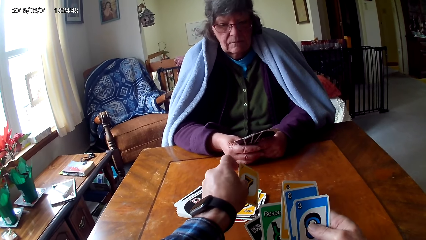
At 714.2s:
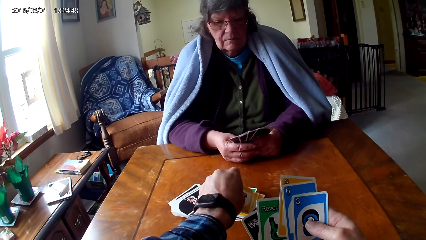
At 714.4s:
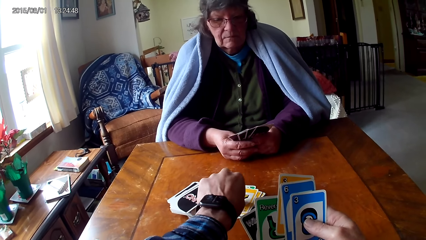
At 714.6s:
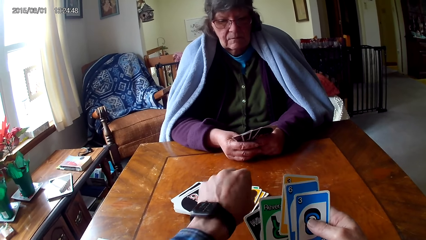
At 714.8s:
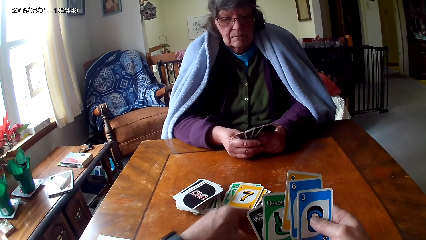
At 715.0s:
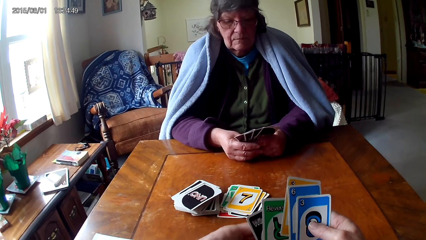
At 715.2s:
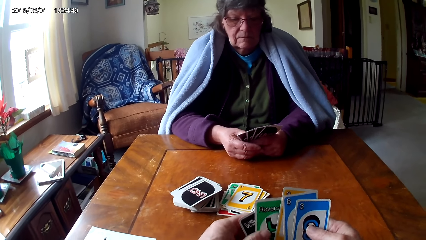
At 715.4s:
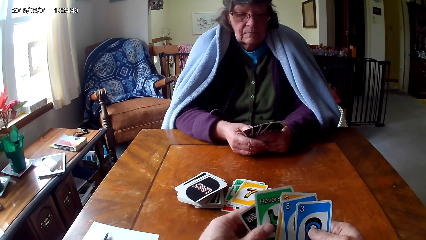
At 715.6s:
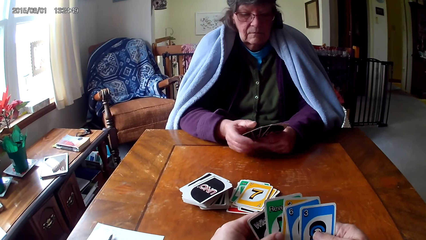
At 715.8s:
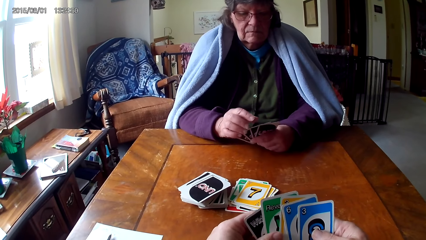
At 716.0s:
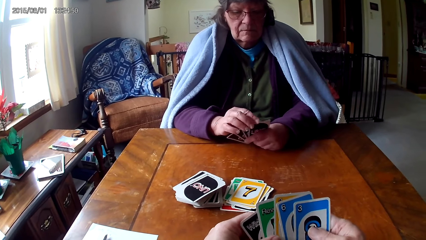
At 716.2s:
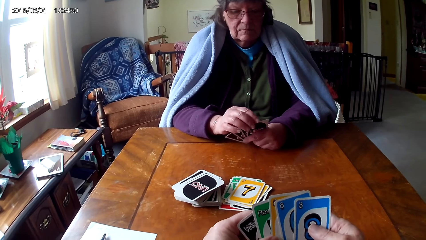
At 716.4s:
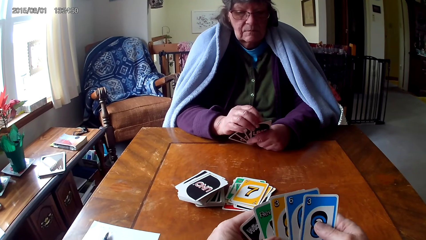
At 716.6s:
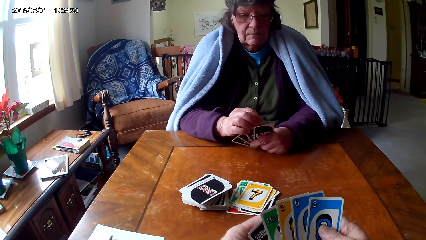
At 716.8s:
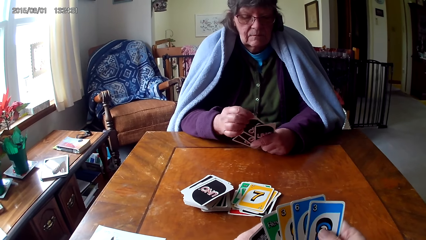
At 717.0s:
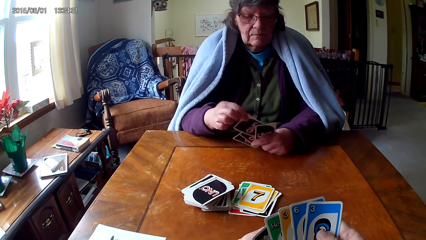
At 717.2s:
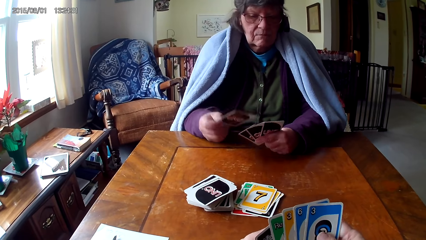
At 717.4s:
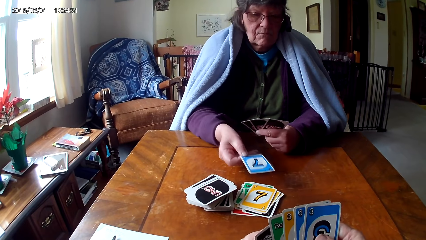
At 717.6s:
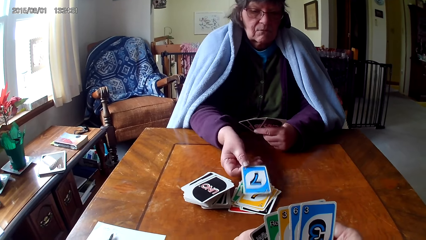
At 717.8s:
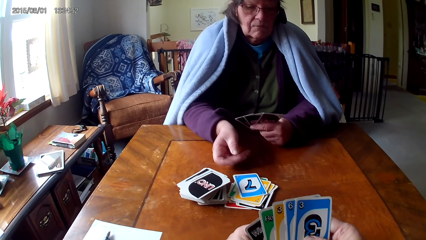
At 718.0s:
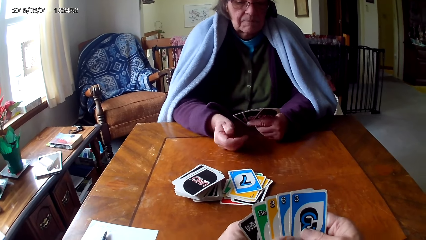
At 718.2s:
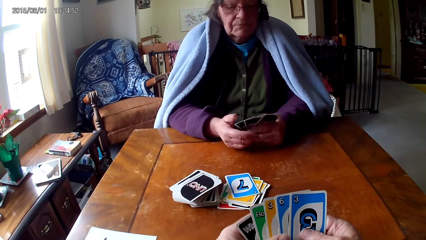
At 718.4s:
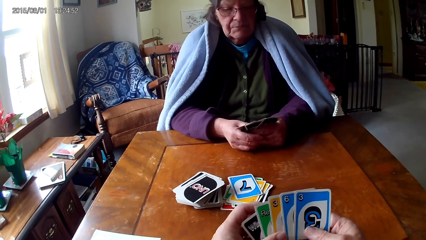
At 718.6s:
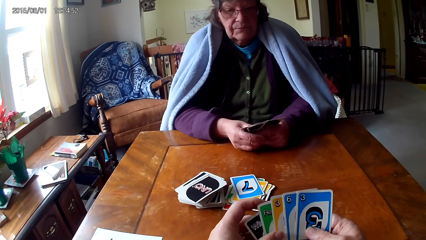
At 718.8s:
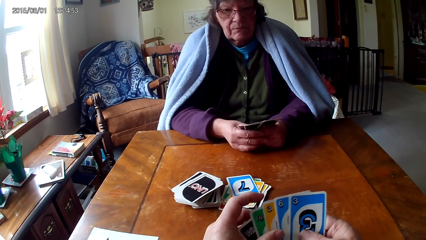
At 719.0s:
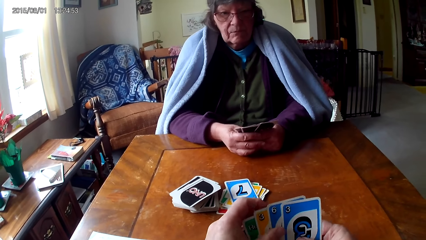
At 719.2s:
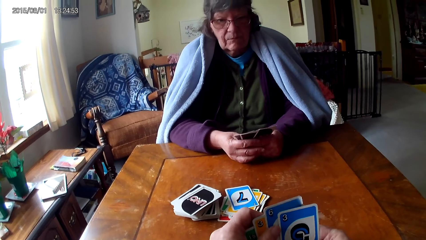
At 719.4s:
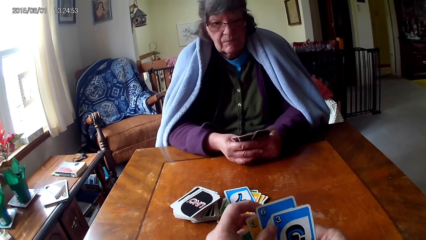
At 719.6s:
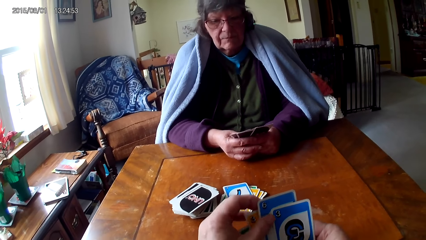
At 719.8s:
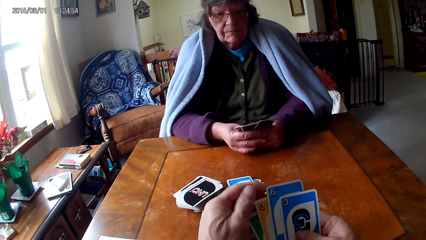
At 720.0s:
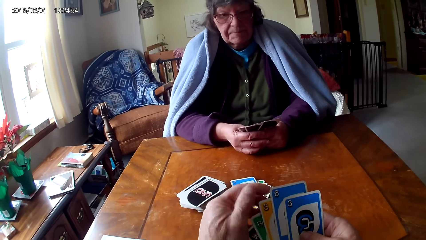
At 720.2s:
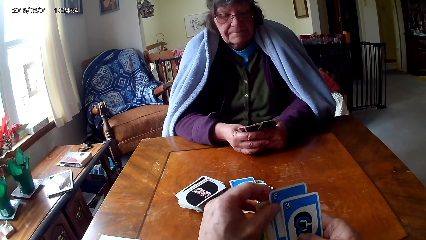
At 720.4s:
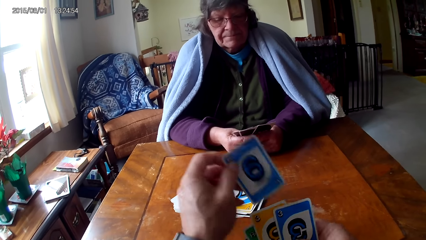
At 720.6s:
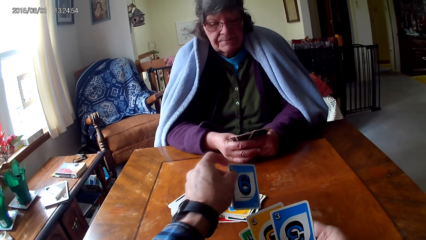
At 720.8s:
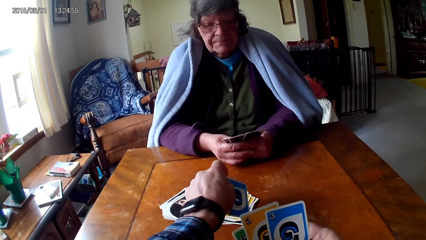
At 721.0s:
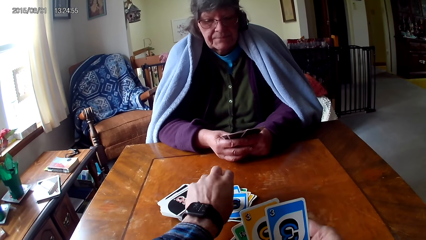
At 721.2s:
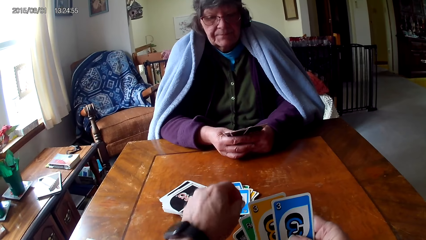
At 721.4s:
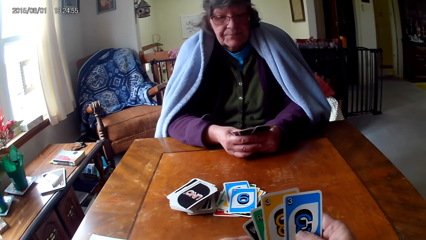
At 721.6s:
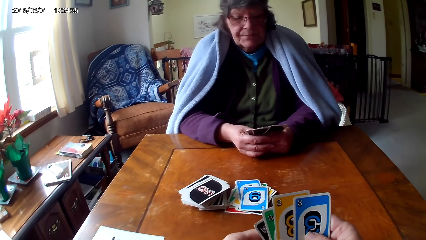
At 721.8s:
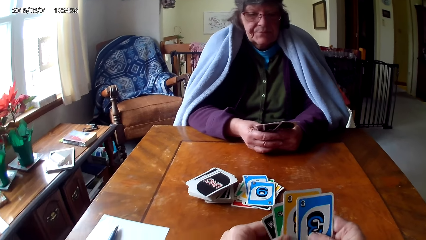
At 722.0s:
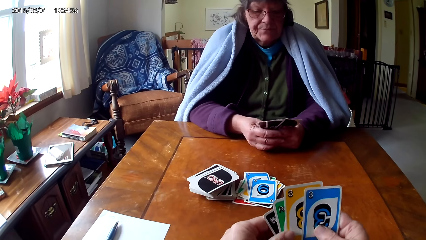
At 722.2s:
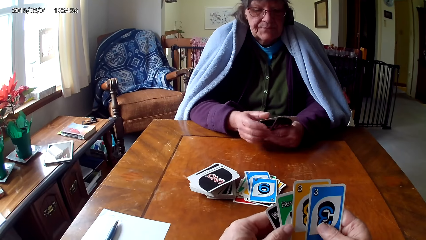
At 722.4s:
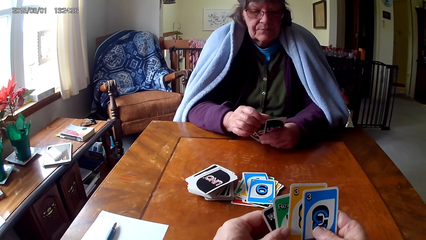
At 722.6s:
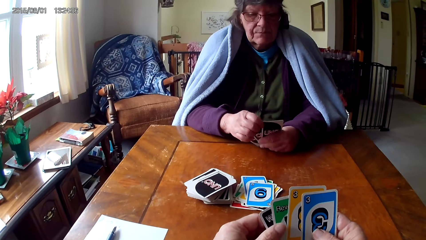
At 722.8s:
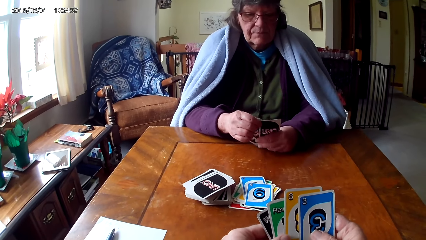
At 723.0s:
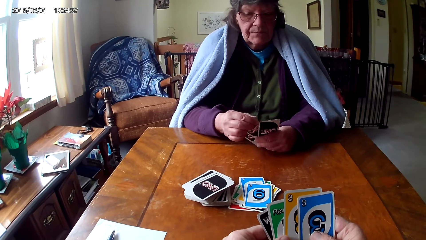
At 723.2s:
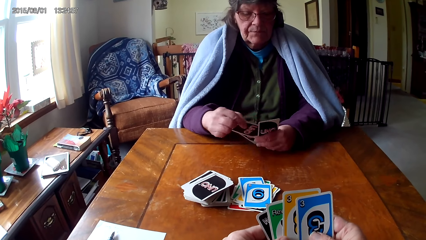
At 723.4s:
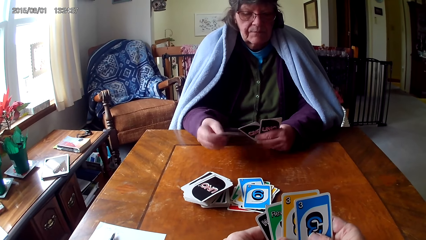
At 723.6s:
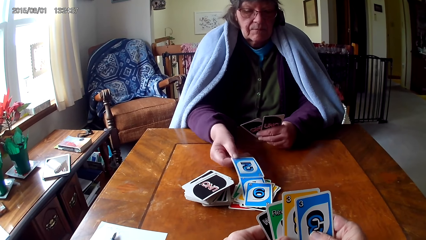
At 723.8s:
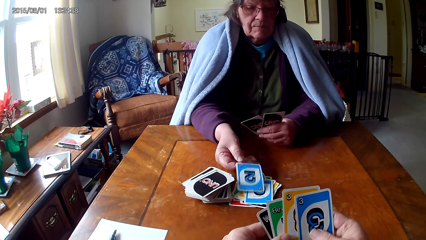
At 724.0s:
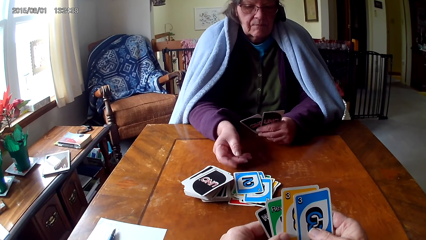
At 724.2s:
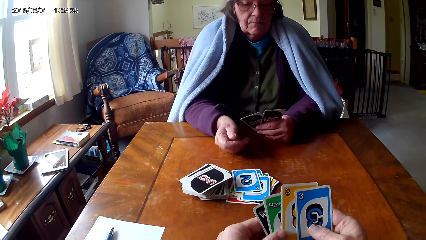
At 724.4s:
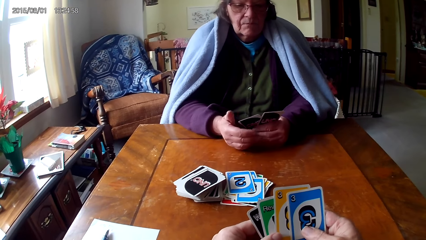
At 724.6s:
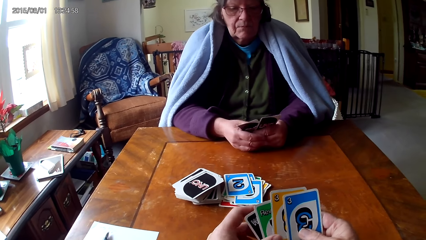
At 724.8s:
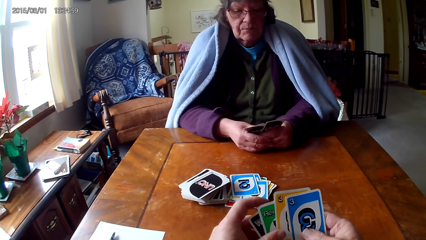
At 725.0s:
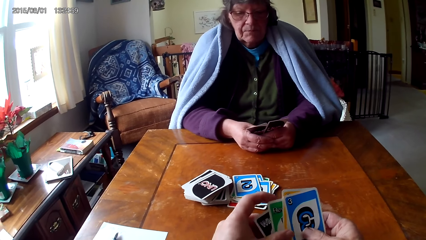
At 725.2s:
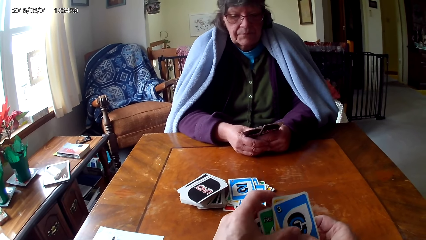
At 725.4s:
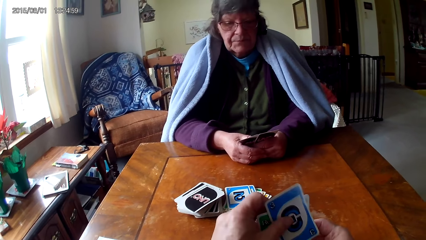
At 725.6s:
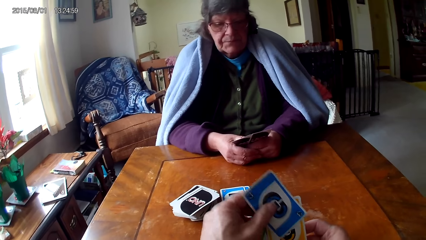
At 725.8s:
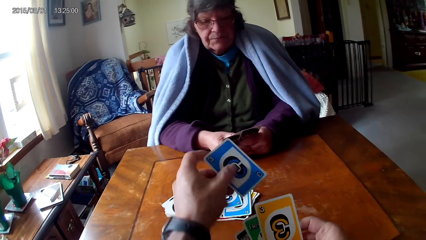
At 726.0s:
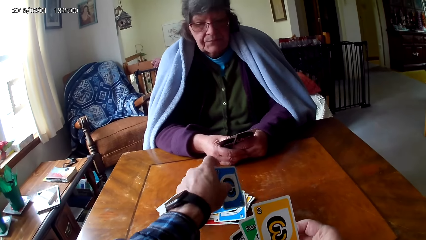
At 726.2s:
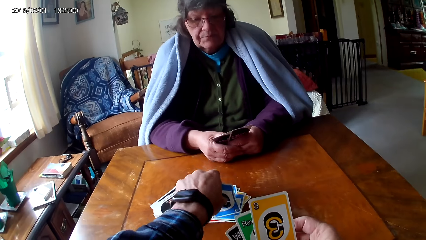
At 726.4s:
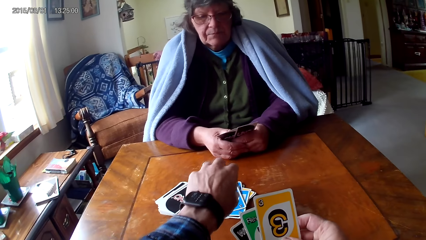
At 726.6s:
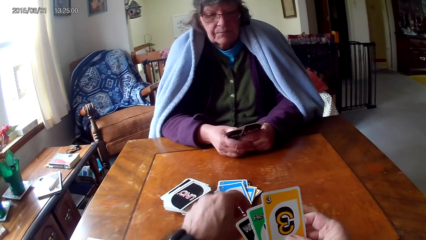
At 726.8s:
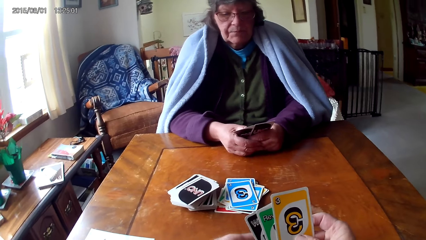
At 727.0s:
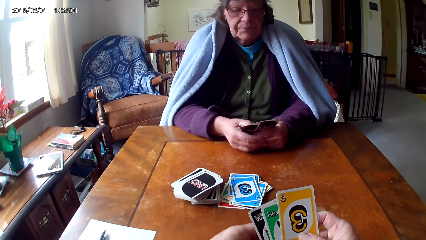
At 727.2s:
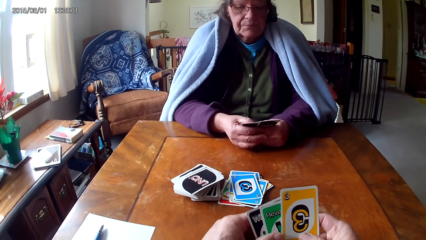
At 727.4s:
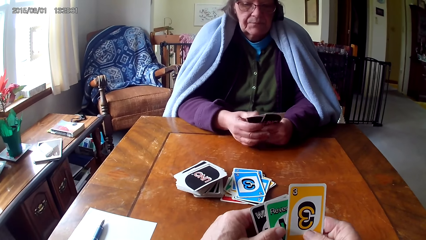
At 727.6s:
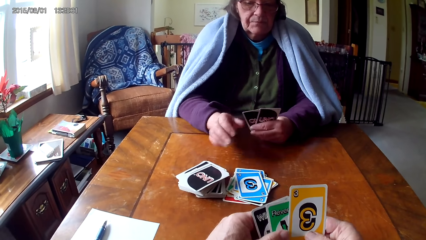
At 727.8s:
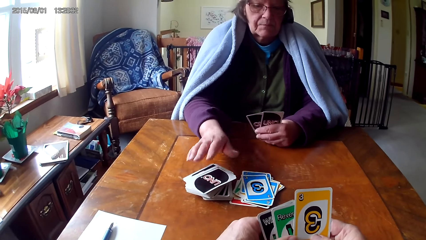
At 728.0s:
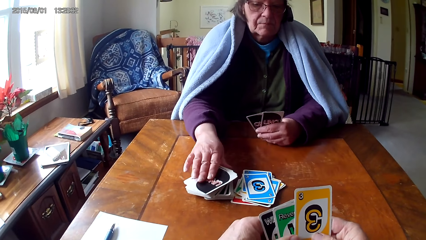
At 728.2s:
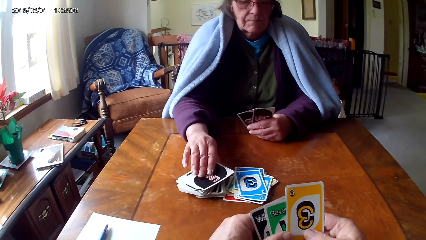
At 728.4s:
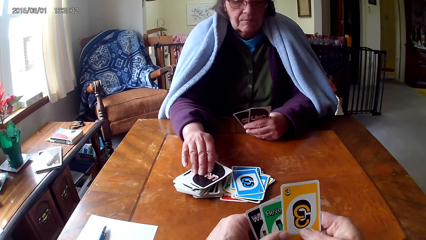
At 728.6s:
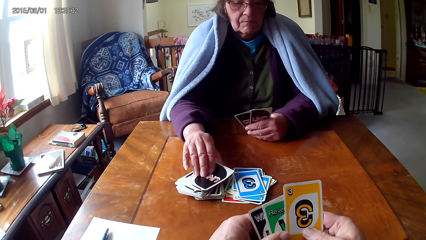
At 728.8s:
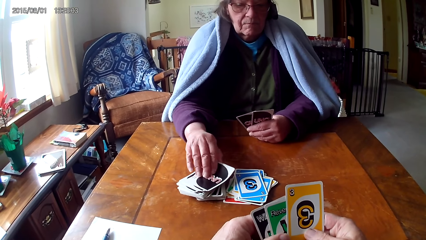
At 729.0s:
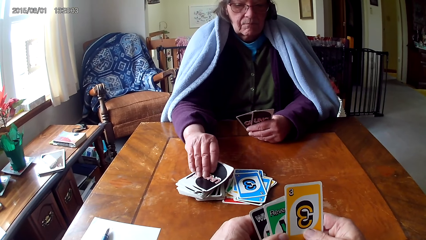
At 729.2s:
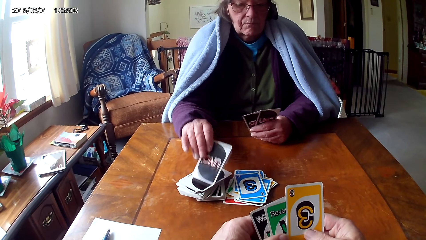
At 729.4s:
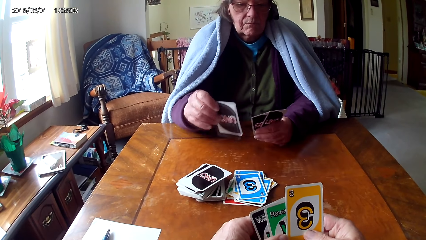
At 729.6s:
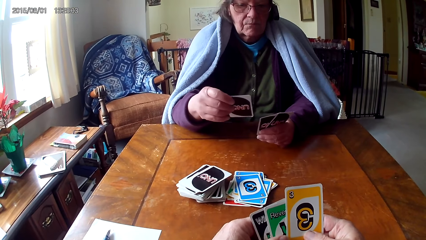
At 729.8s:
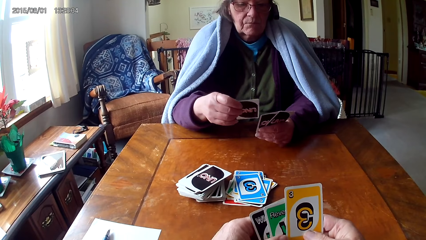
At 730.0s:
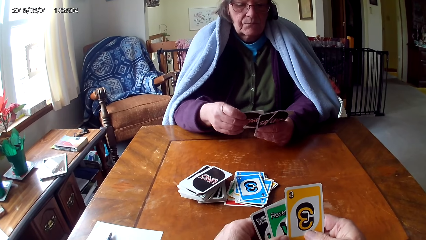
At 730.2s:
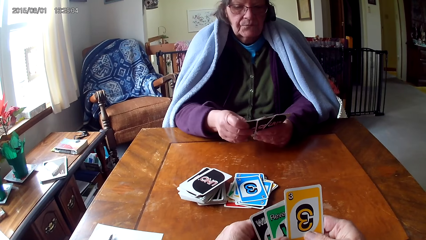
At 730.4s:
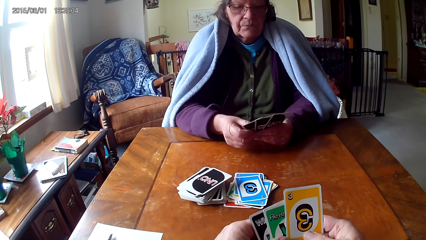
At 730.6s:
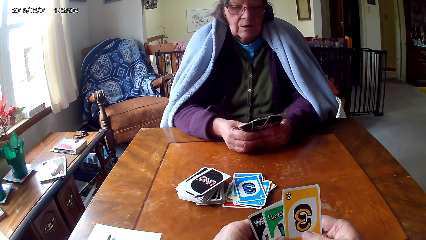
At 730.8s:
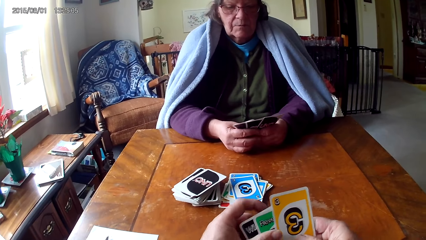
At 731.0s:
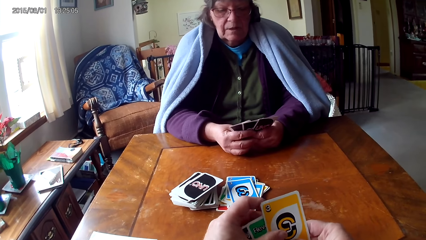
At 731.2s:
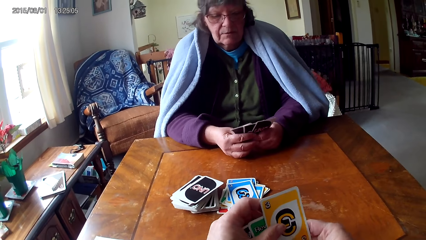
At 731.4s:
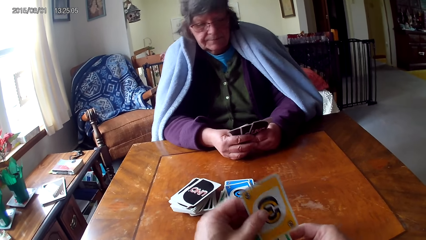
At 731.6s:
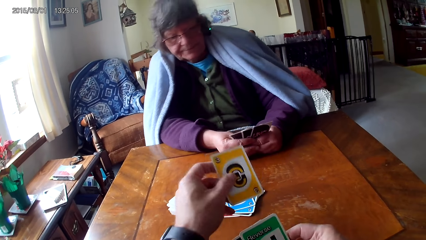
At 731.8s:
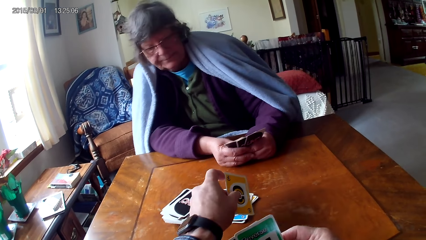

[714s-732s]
The camera wearer picks up a card on the other hand and puts down a card. A woman picks up a card on other cards and puts down a card. The camera wearer picks up a card on the other hand and puts down a card. The woman picks up a card on other cards and puts down a card. The camera wearer picks up a card on the other hand and puts down a card. The woman picks up a card on a table and puts a card on other cards.
